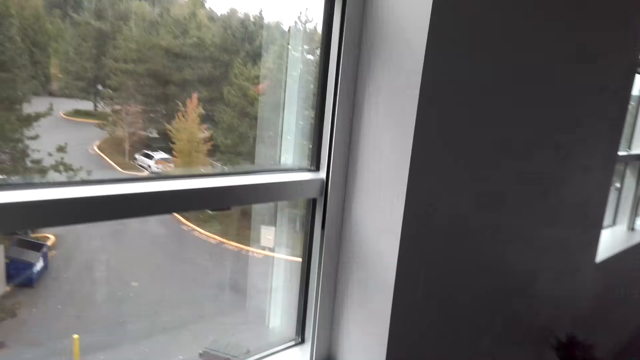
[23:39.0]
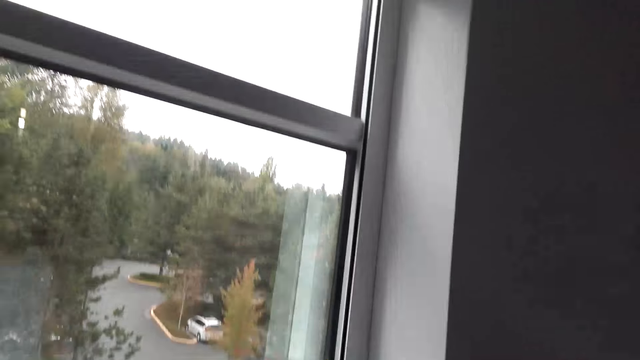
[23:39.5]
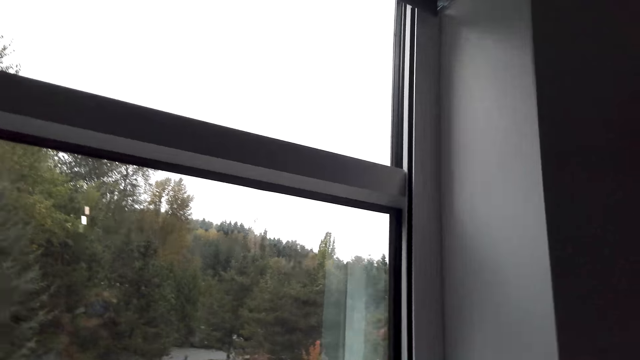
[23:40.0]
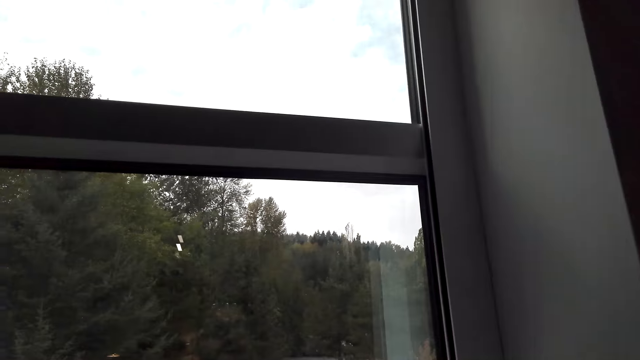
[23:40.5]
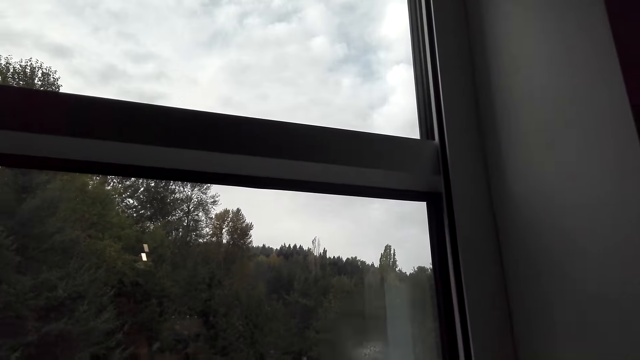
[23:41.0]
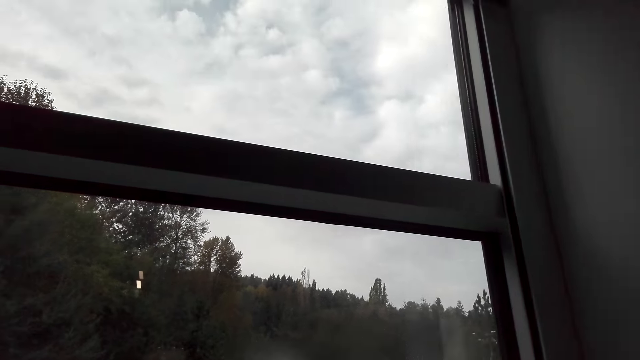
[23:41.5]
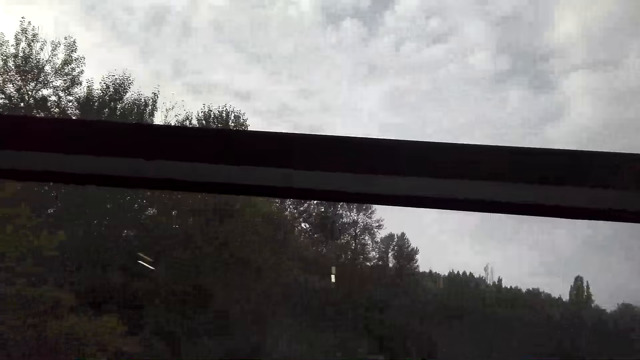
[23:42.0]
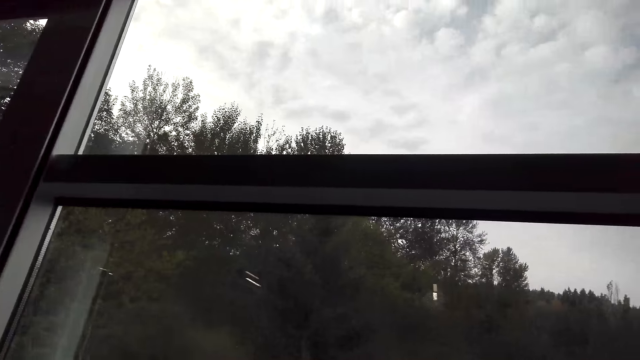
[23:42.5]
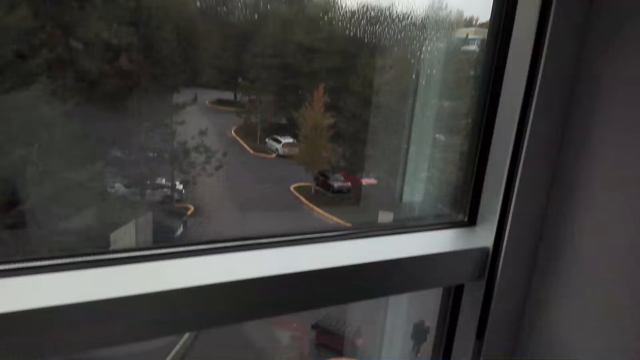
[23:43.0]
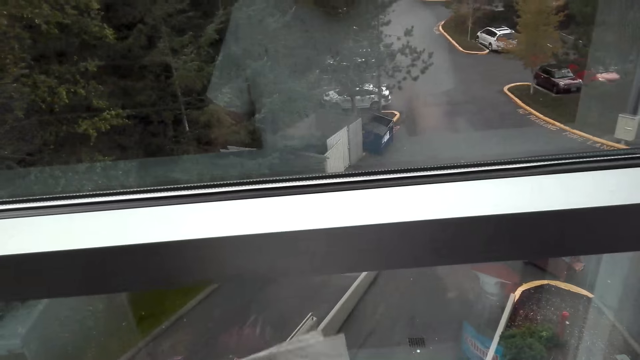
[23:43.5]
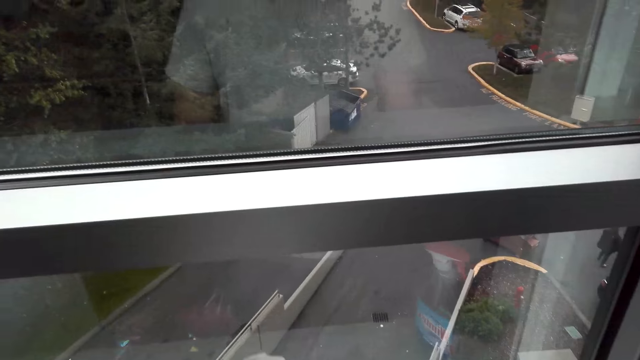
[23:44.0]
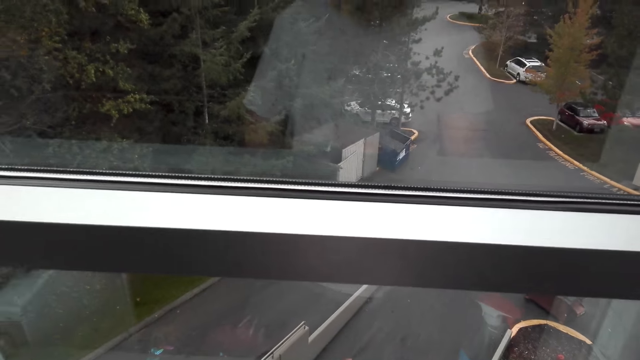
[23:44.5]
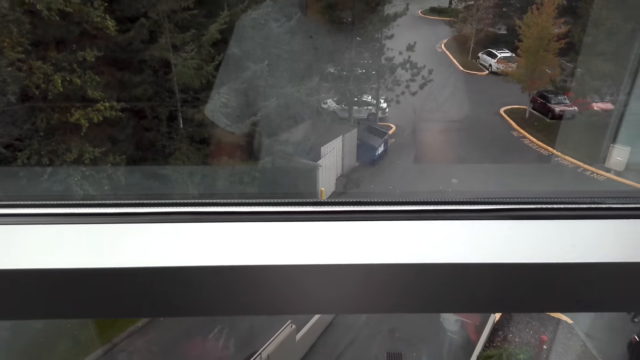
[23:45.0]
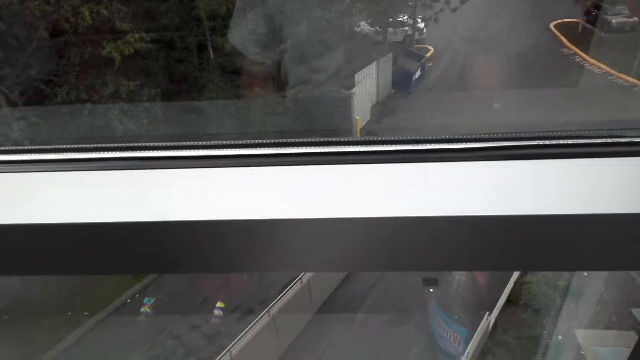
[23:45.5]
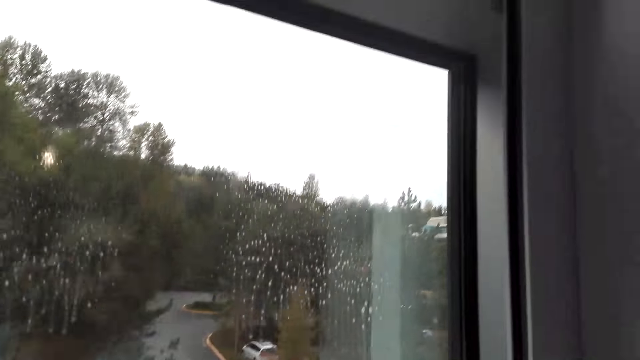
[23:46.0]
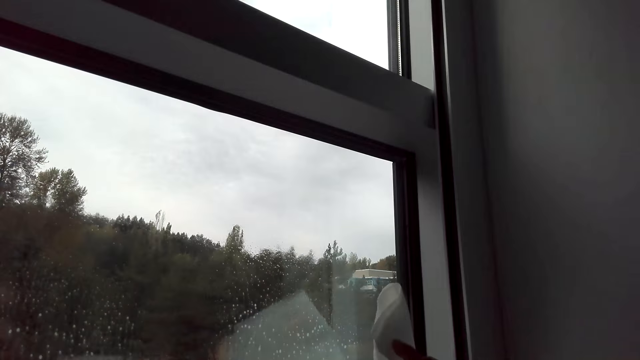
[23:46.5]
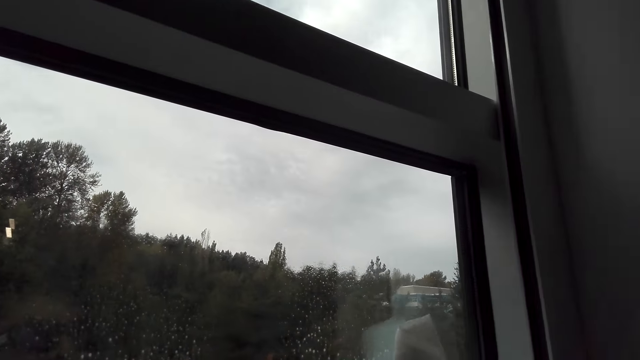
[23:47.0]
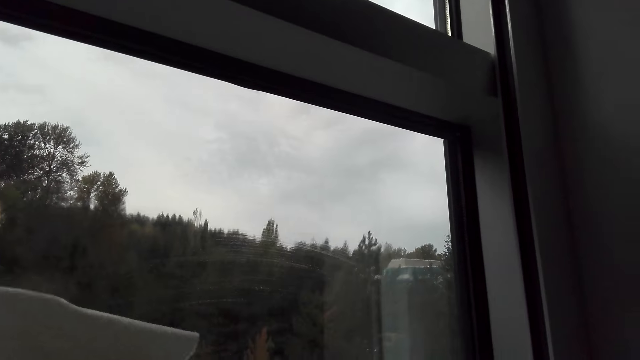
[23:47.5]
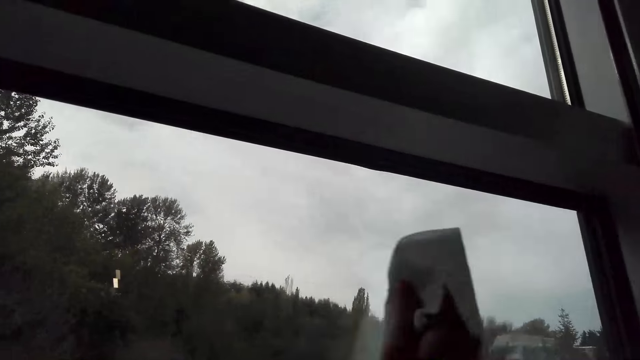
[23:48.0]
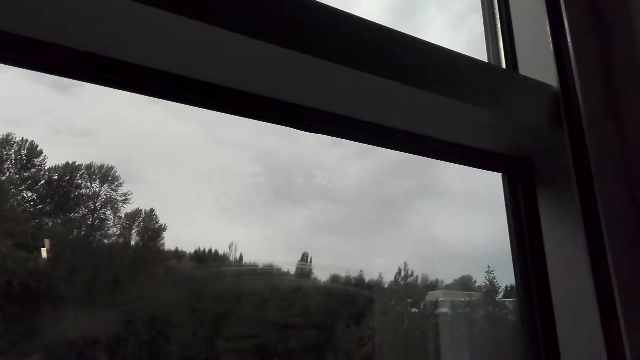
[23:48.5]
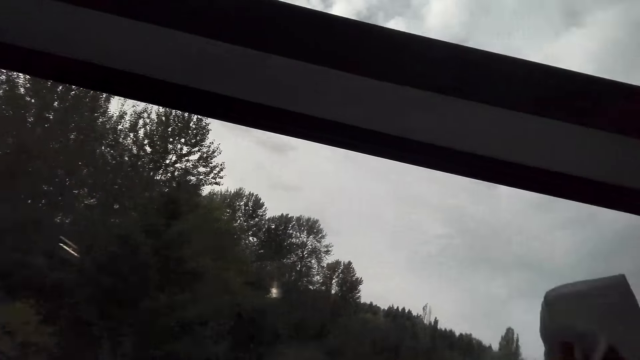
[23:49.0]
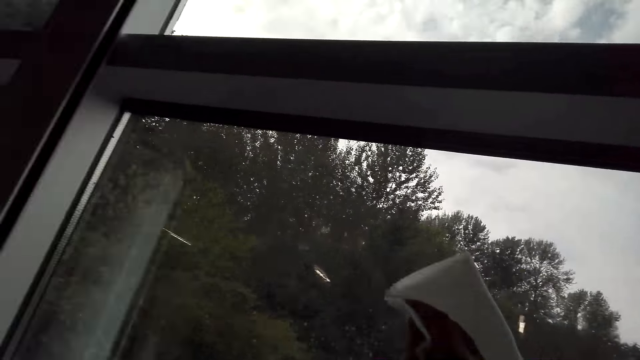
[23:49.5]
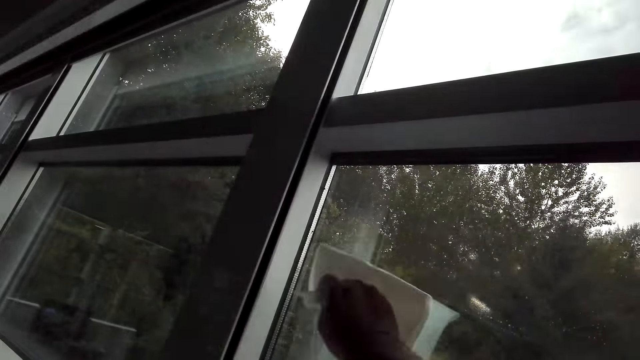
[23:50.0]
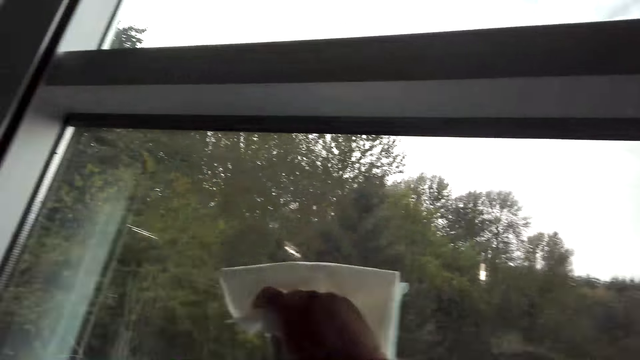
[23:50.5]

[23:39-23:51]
The camera wearer sprays detergent on the window. They wipe the window with a tissue.

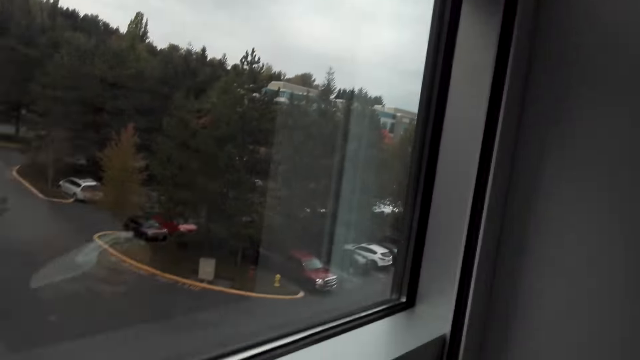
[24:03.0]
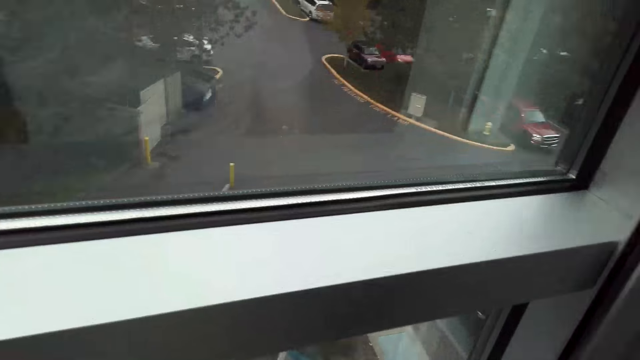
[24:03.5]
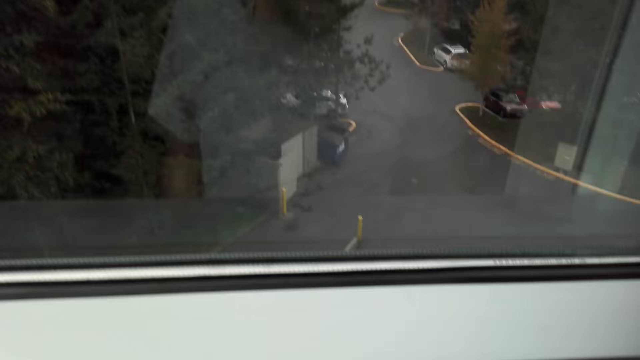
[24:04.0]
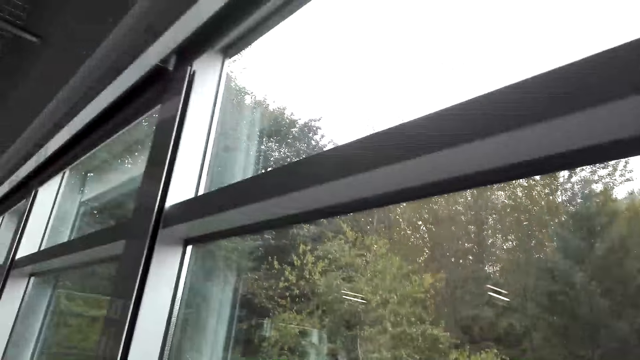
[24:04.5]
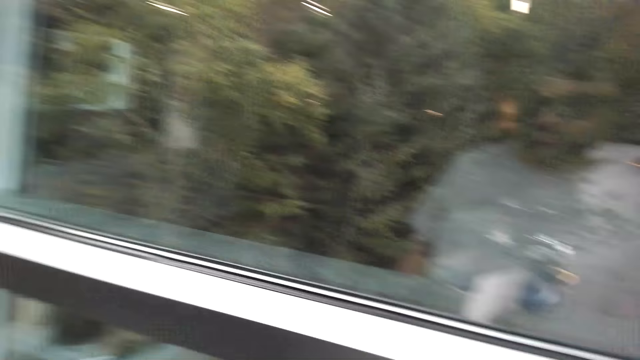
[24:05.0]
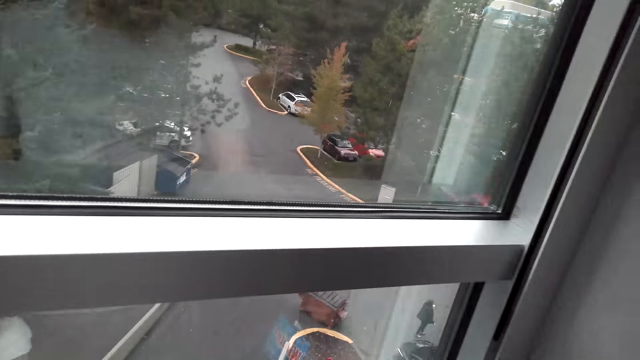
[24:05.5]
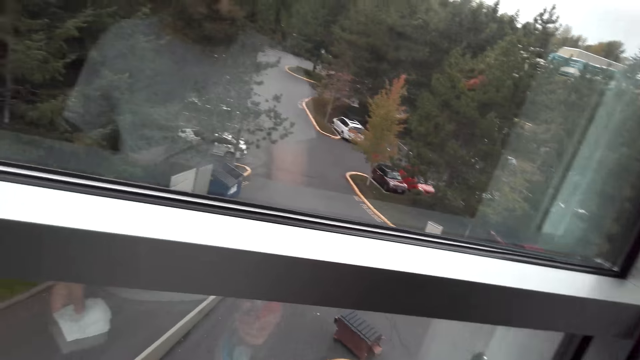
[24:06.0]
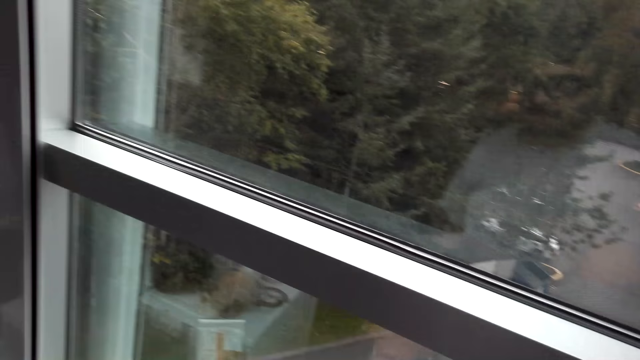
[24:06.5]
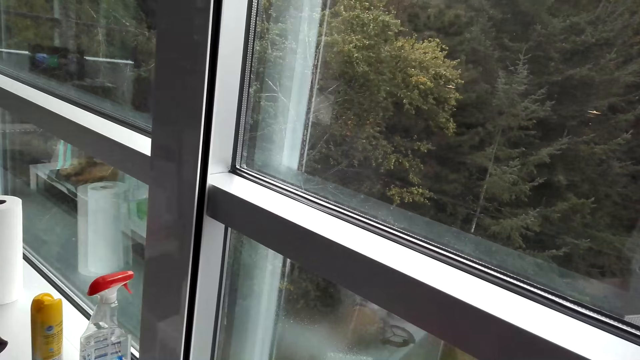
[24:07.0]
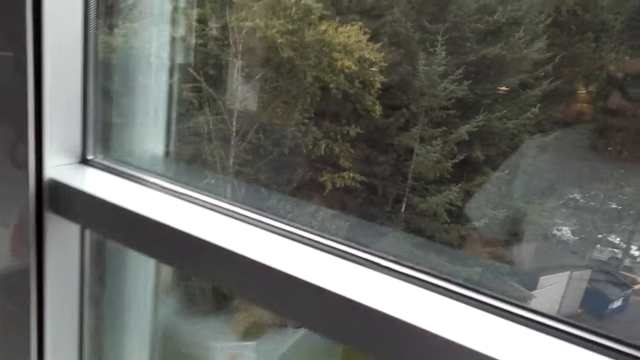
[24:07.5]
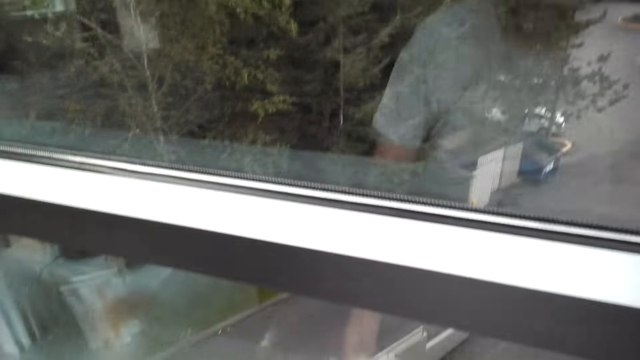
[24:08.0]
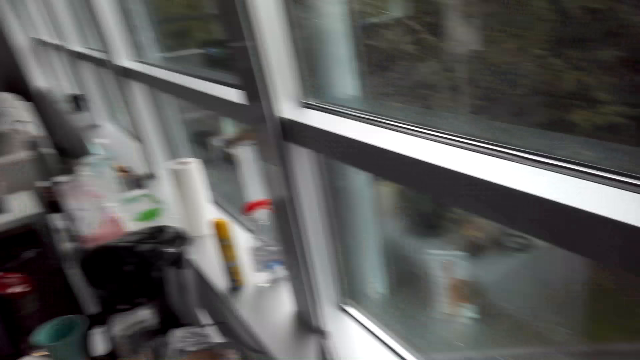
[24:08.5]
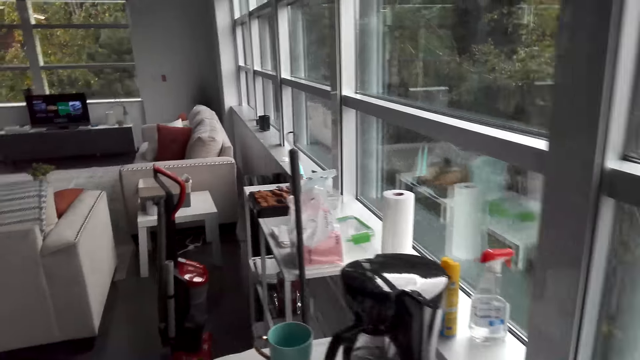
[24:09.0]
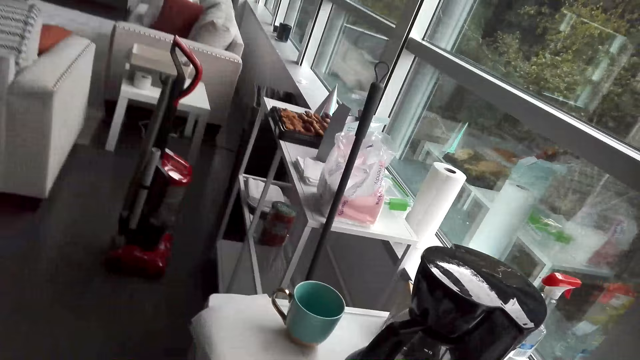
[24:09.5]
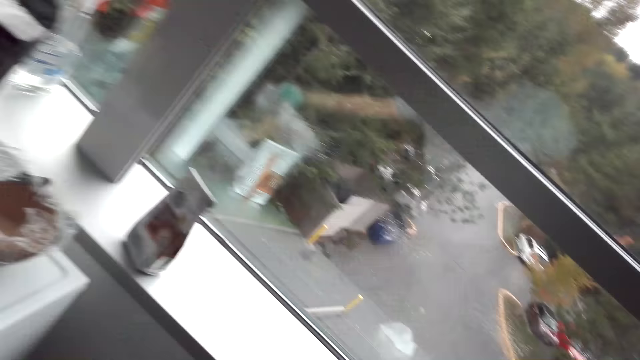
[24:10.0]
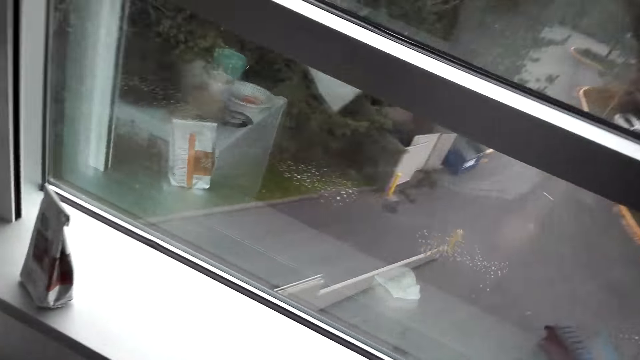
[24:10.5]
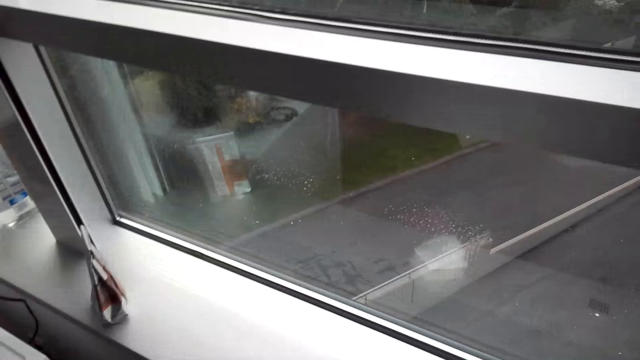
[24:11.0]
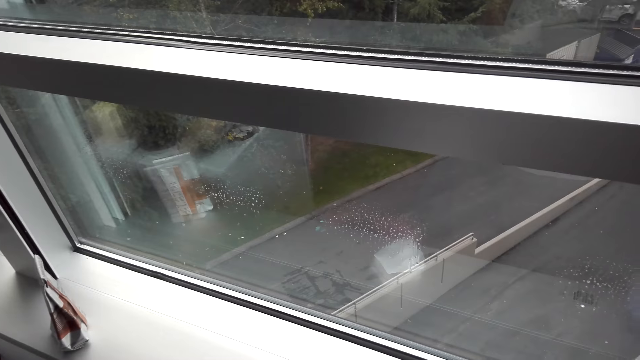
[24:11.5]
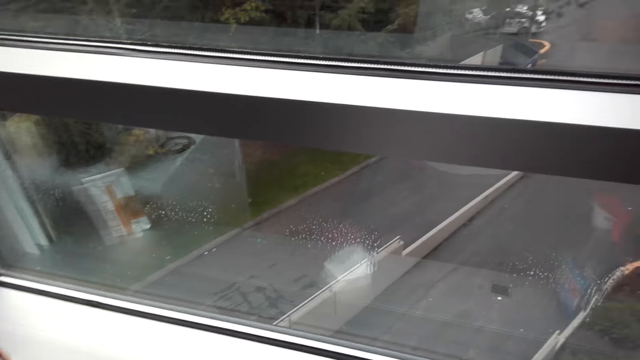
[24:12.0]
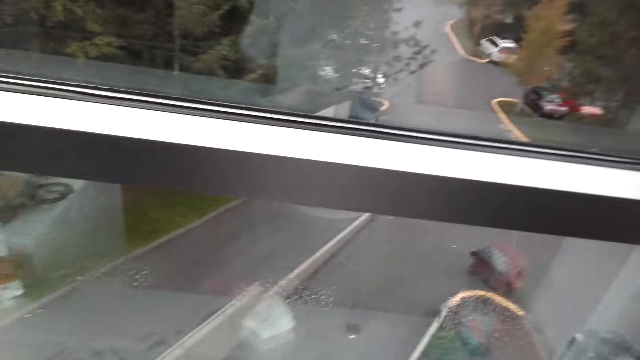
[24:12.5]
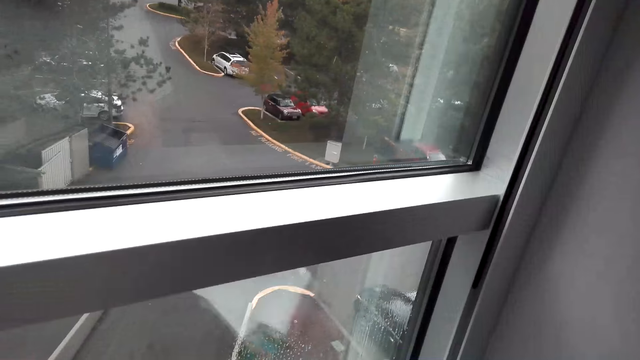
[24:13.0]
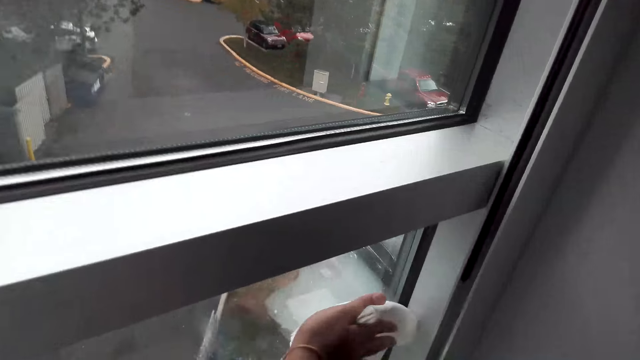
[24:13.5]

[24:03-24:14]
The camera wearer sprays detergent on the window. They look around. They wipe the window.
